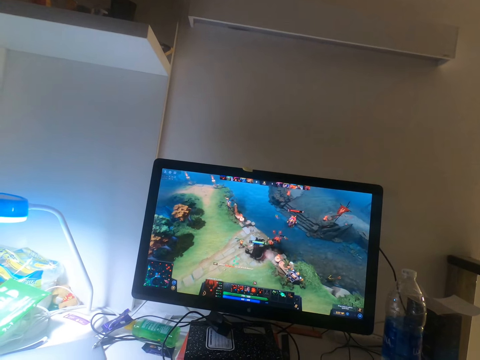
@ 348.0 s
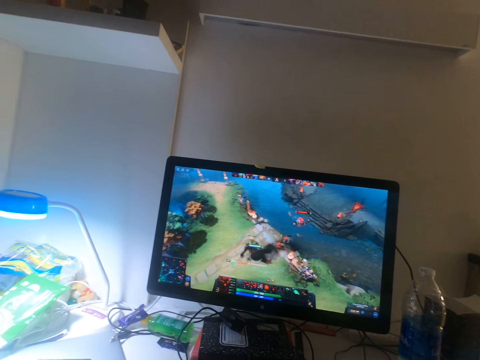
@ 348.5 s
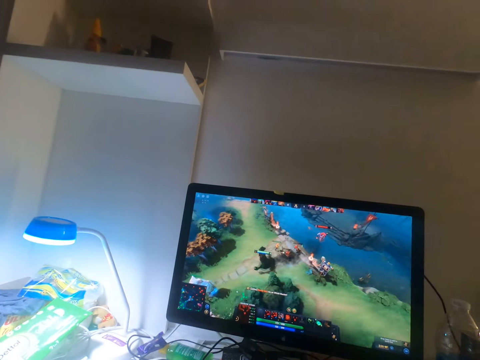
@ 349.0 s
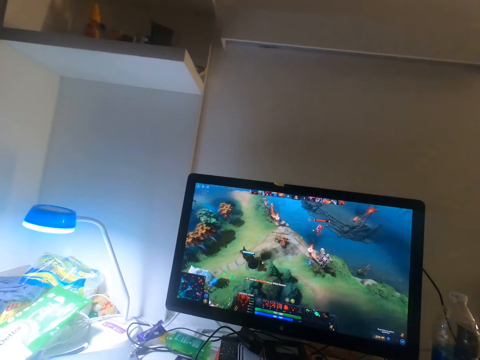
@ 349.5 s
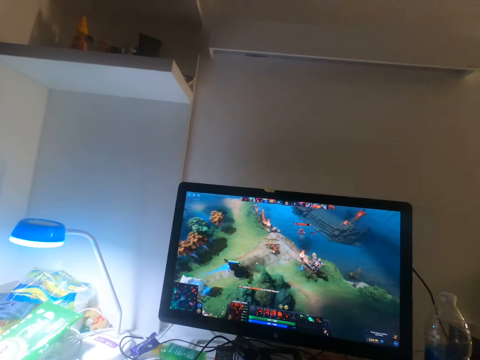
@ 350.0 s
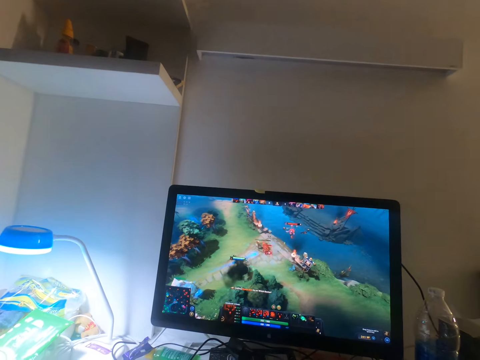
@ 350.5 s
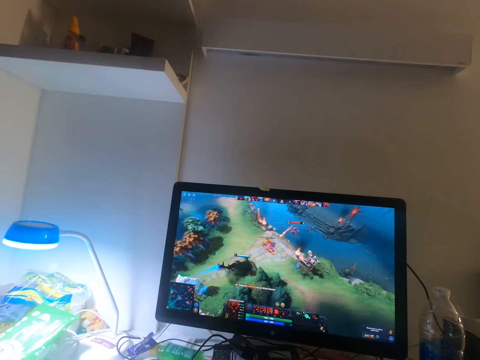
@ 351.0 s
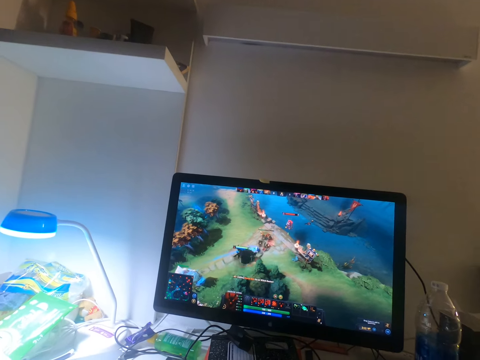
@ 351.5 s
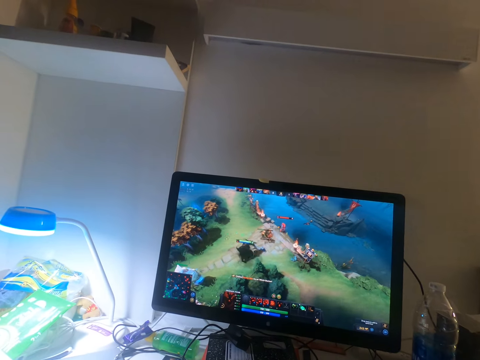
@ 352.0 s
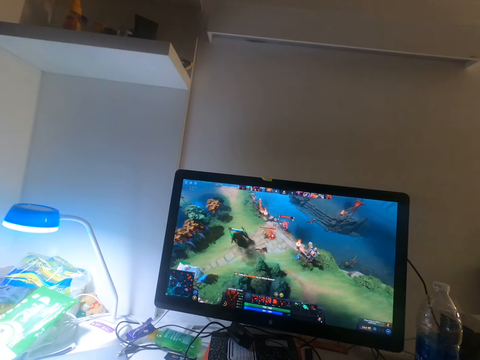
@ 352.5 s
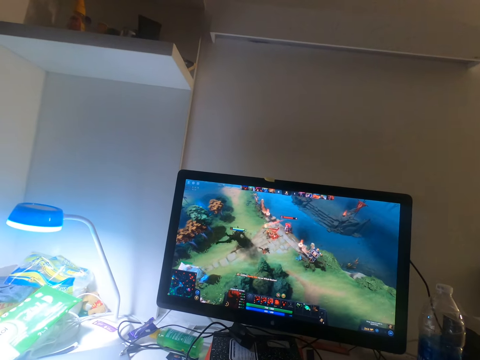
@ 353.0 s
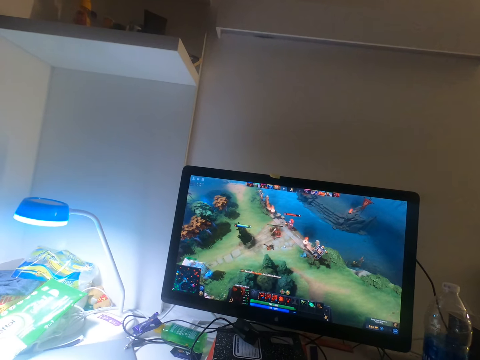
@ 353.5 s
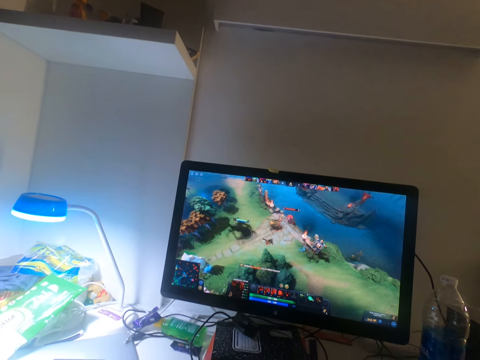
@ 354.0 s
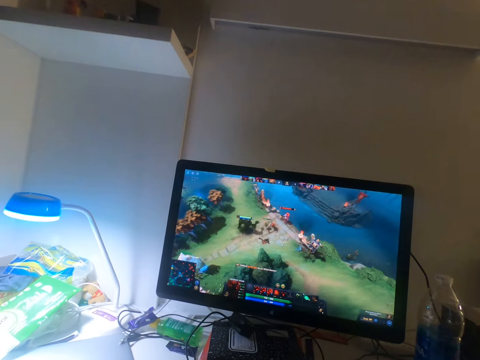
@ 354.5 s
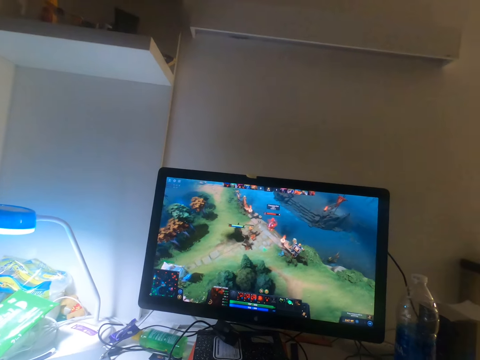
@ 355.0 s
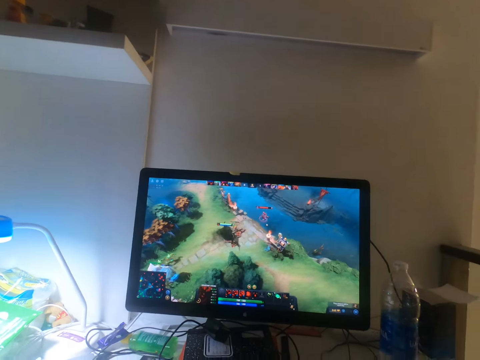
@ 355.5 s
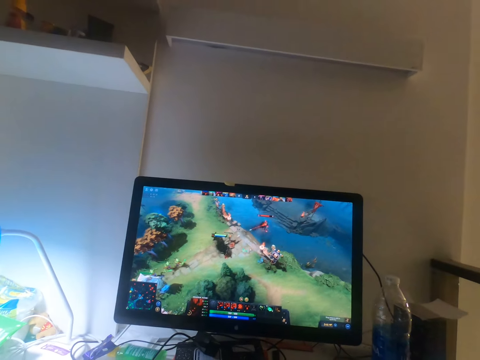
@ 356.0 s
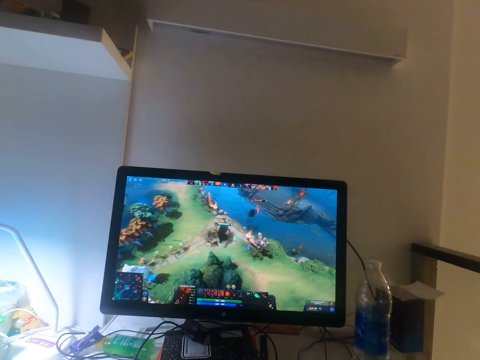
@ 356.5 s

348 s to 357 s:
The camera wearer clicks on the mouse. They click on the keyboard. They click on the mouse.

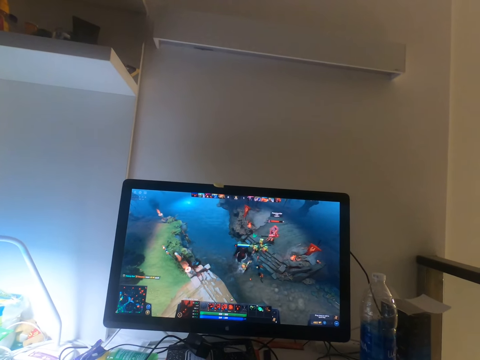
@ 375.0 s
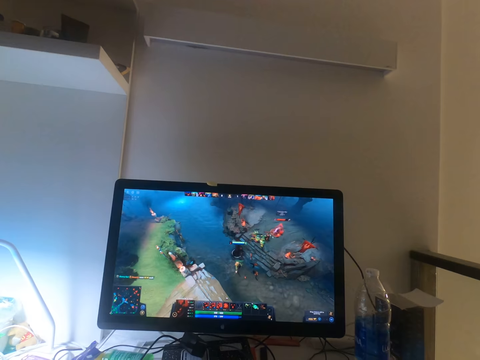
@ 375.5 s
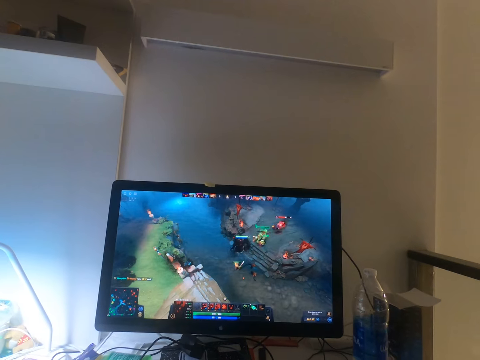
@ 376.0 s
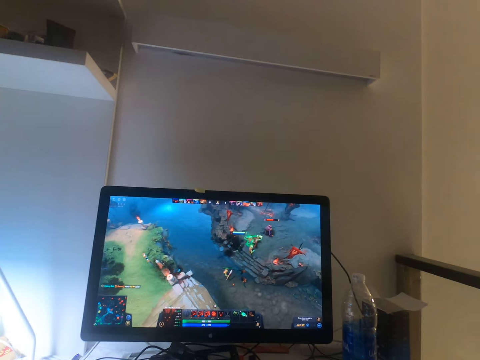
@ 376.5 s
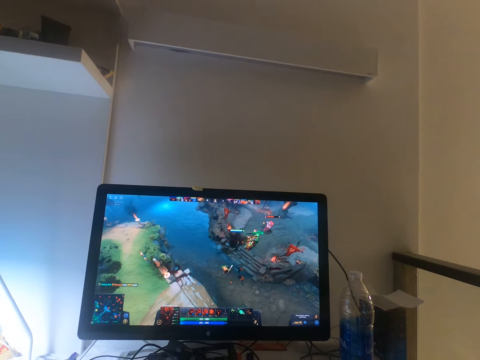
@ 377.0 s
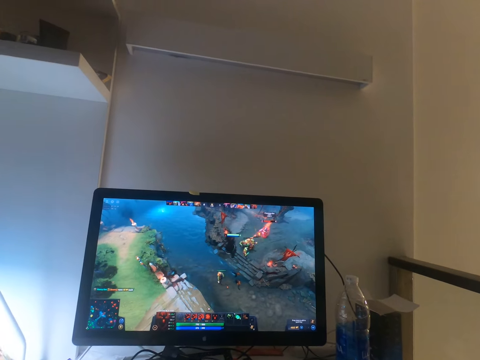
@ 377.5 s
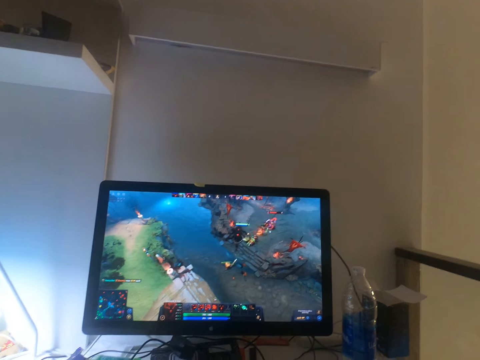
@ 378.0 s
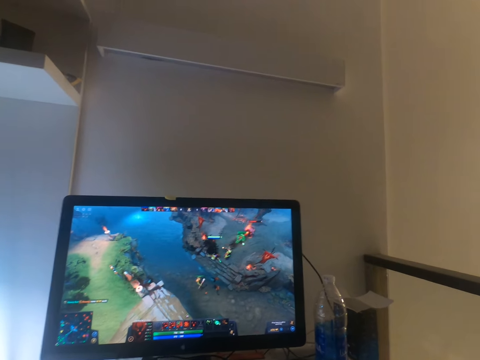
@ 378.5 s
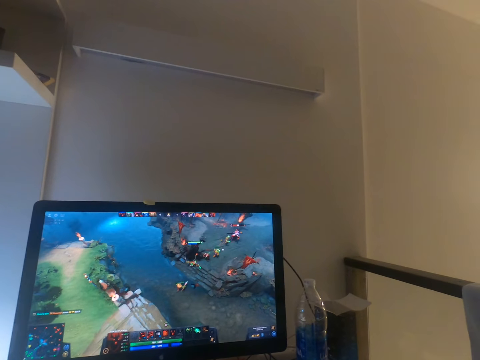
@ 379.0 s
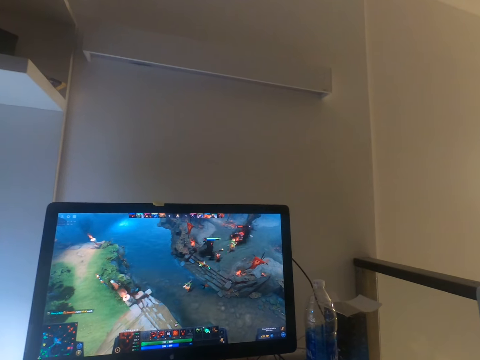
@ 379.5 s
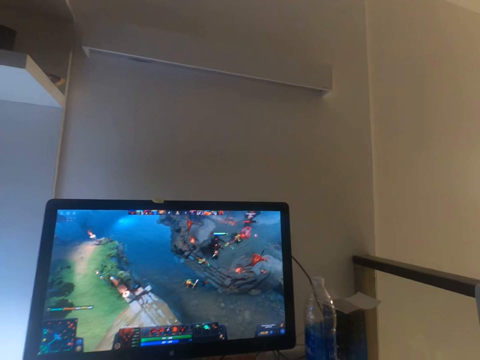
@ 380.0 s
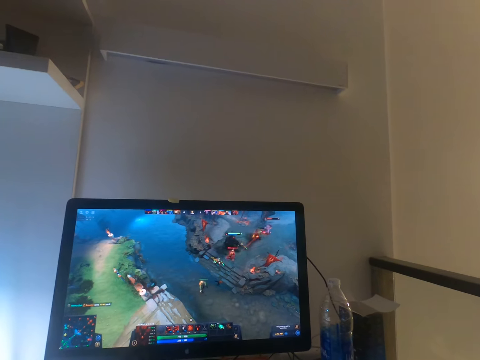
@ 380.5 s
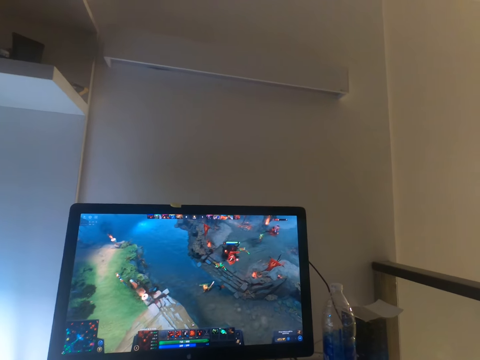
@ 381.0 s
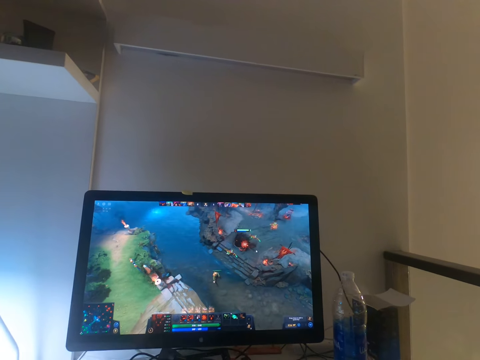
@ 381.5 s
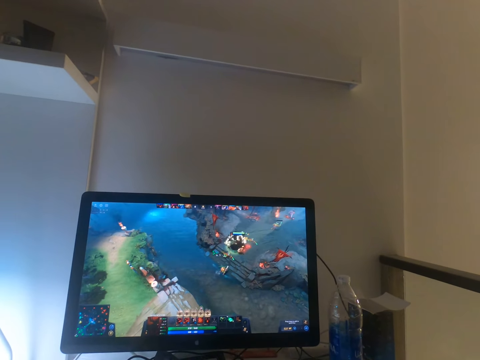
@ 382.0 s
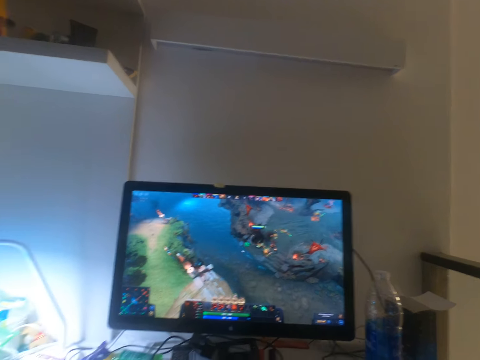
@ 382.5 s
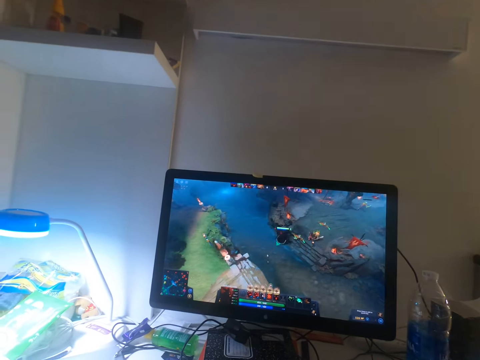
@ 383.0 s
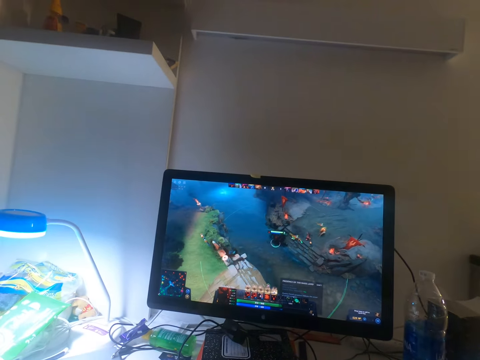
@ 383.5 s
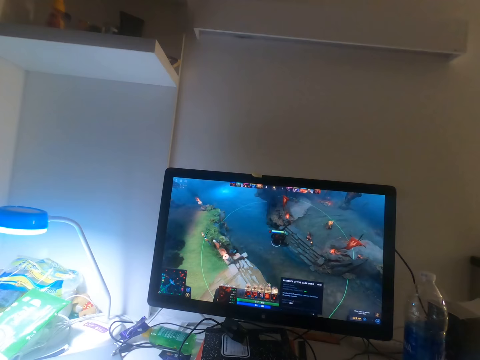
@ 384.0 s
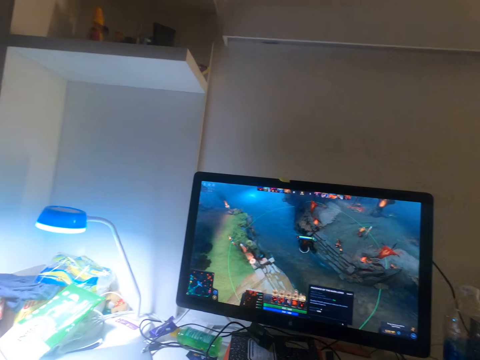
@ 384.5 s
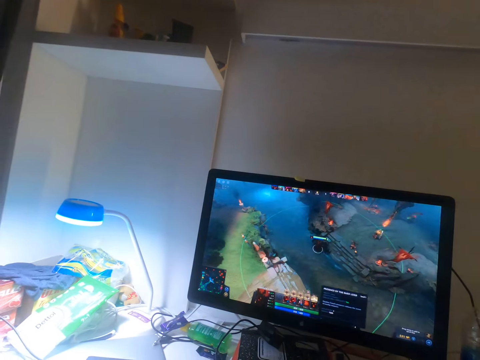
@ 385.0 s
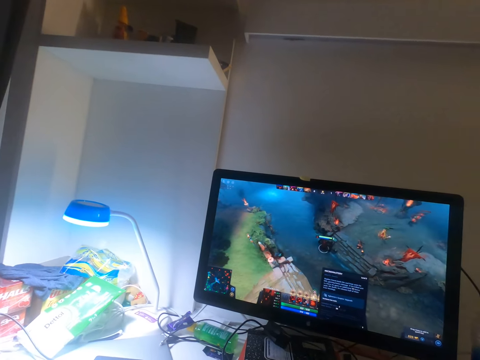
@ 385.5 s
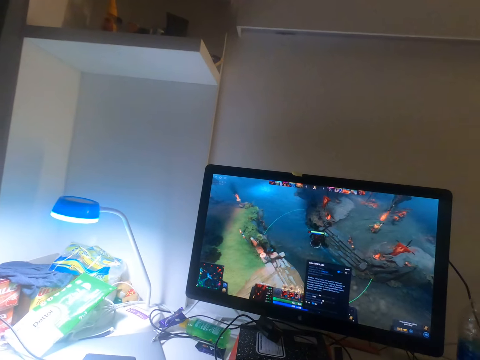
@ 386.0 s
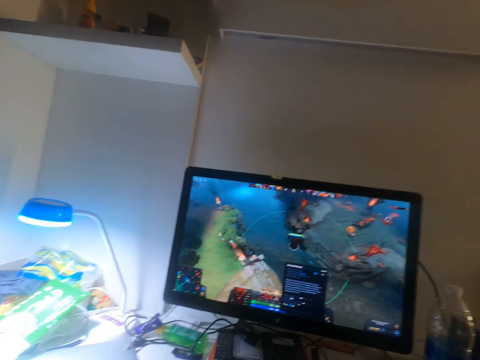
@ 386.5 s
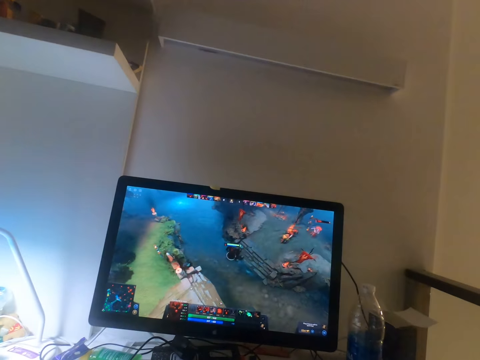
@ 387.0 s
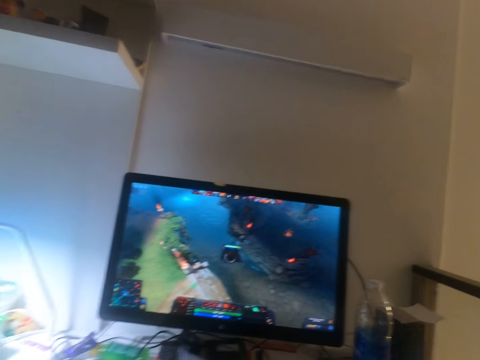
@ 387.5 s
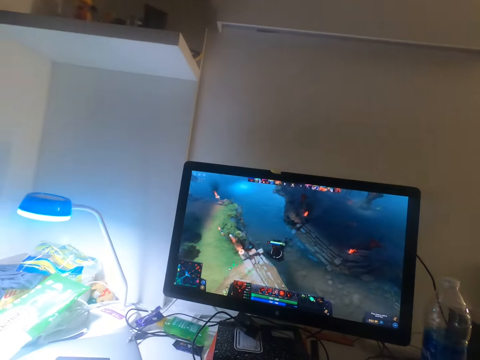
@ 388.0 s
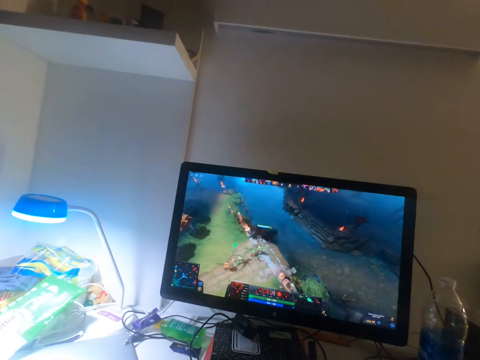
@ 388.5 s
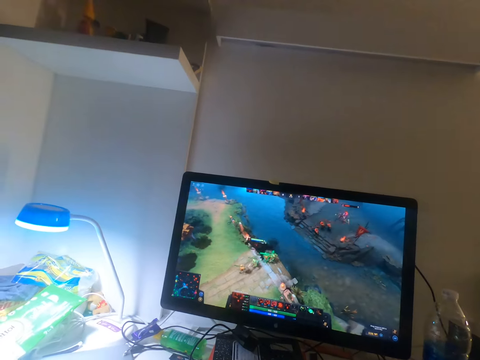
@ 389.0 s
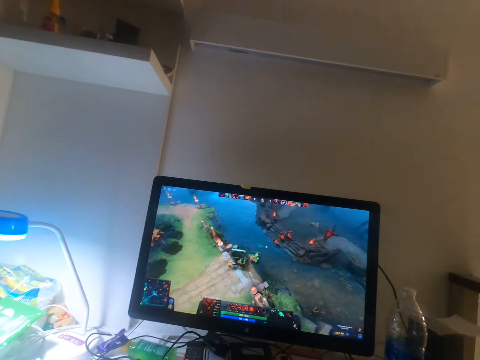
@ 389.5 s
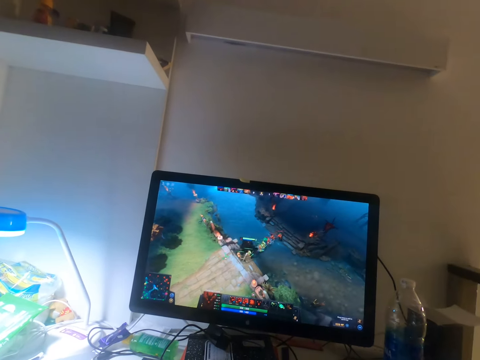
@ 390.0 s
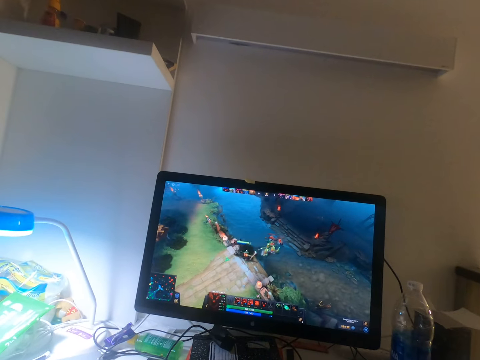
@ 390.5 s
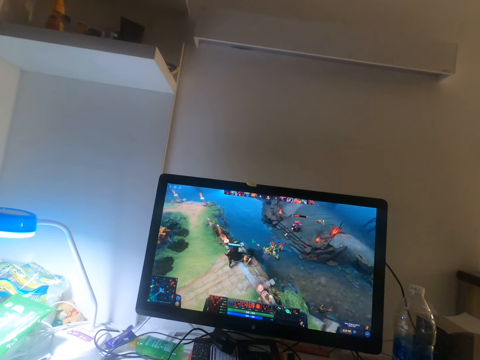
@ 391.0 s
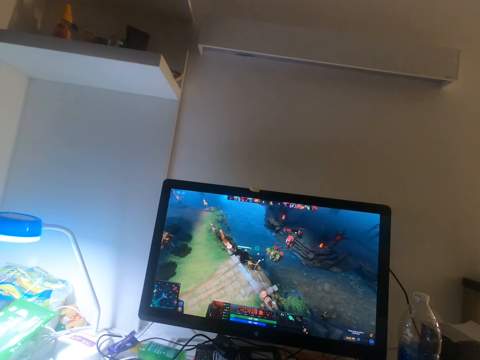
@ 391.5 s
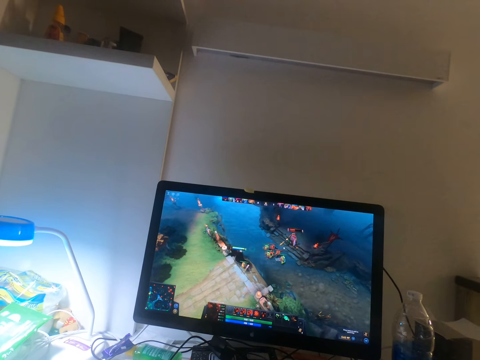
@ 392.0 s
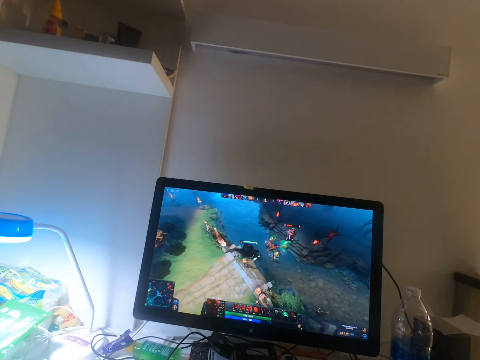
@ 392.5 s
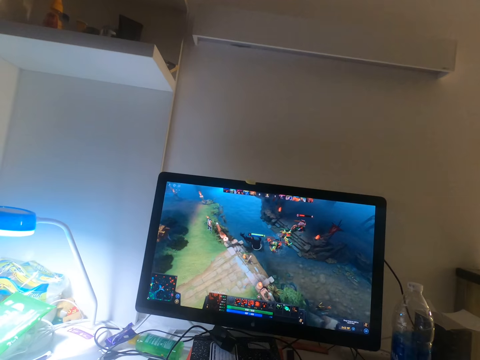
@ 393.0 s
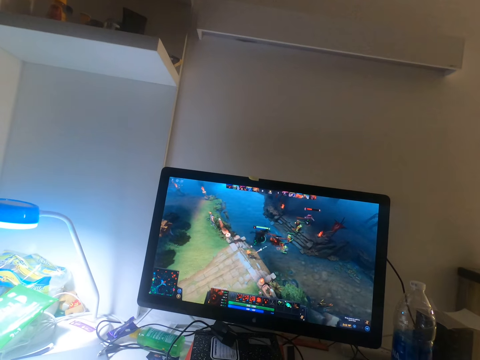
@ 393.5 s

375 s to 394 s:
The camera wearer clicks on the mouse. They click on the keyboard. They look around. They click on the mouse. They click on the keyboard.
